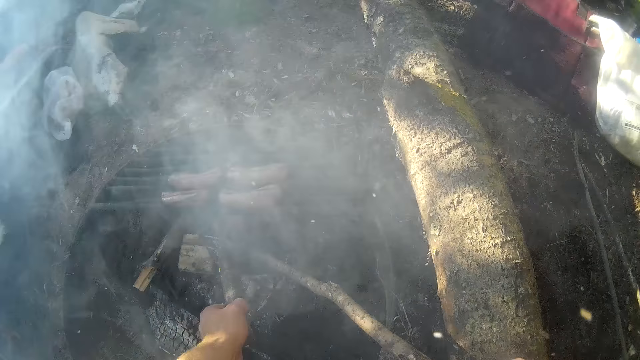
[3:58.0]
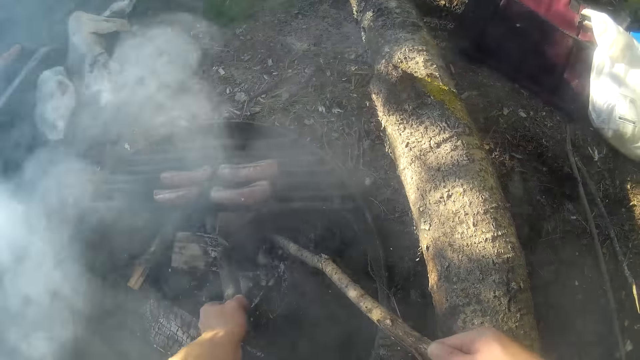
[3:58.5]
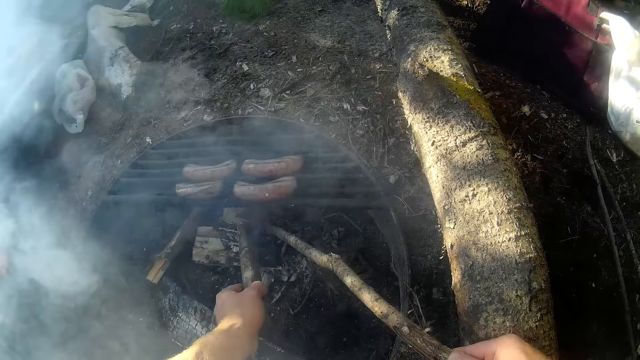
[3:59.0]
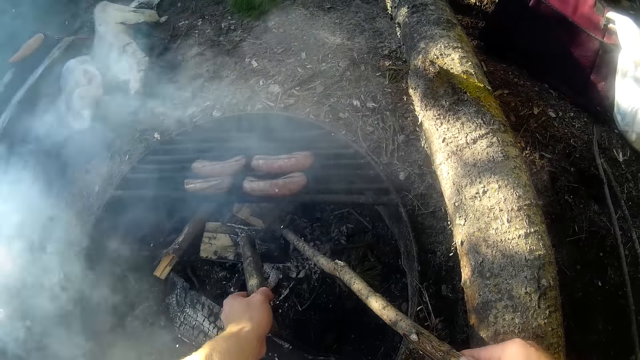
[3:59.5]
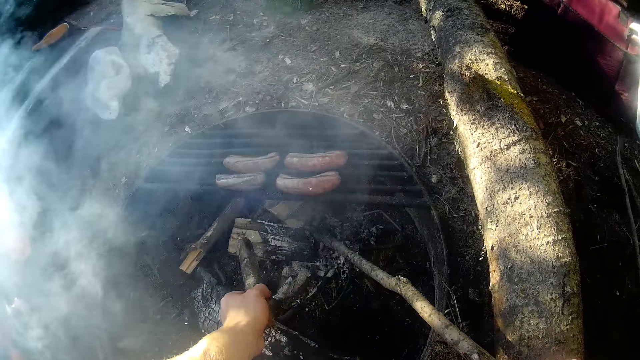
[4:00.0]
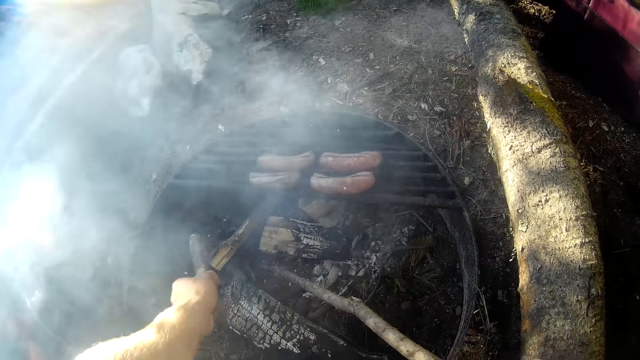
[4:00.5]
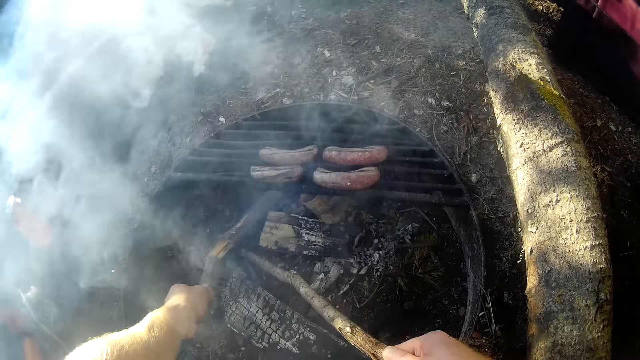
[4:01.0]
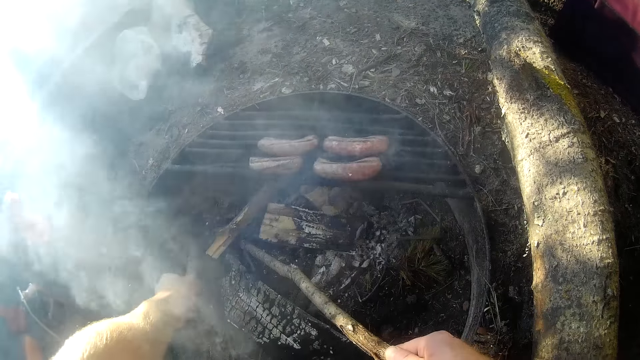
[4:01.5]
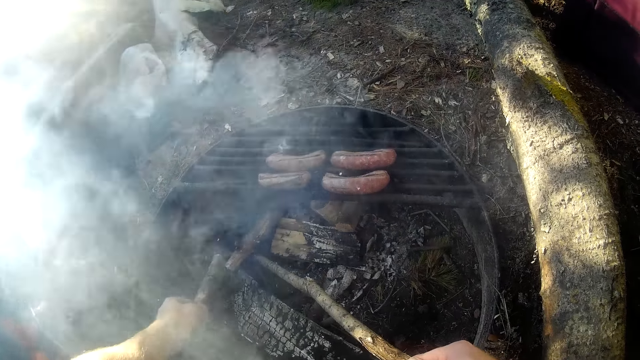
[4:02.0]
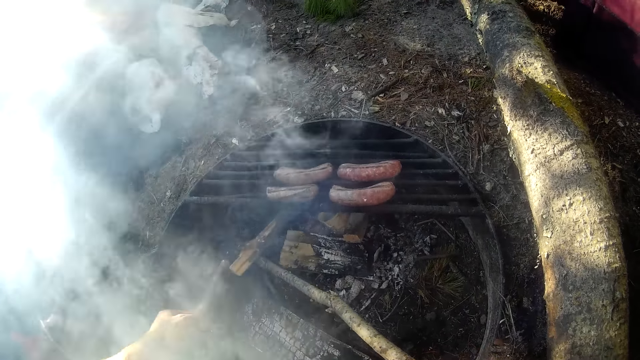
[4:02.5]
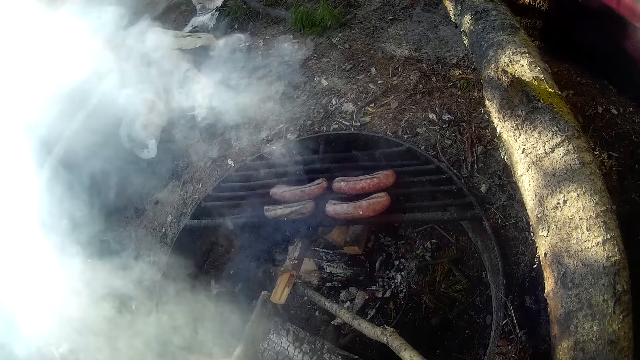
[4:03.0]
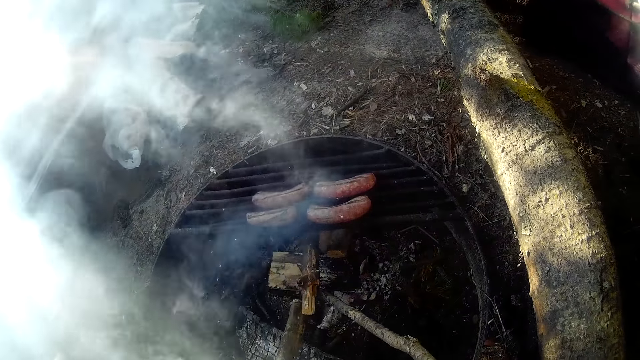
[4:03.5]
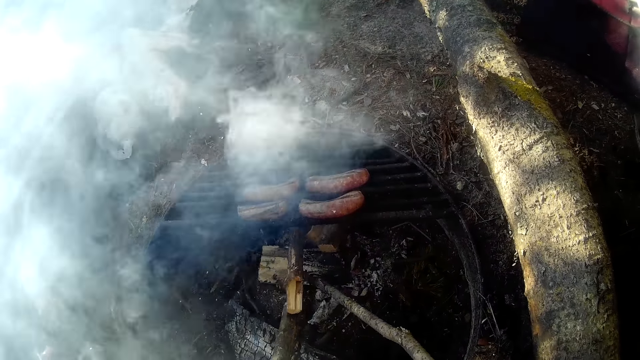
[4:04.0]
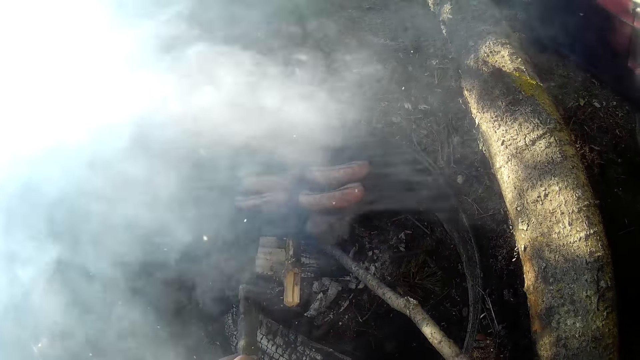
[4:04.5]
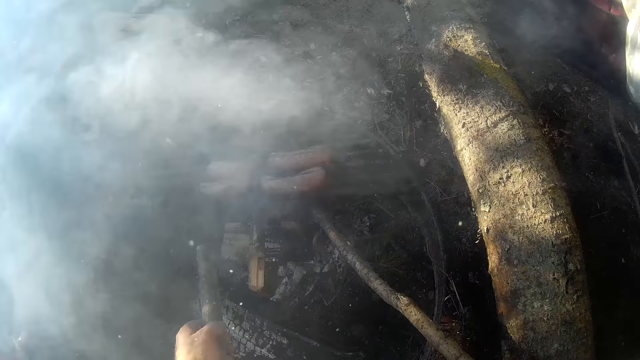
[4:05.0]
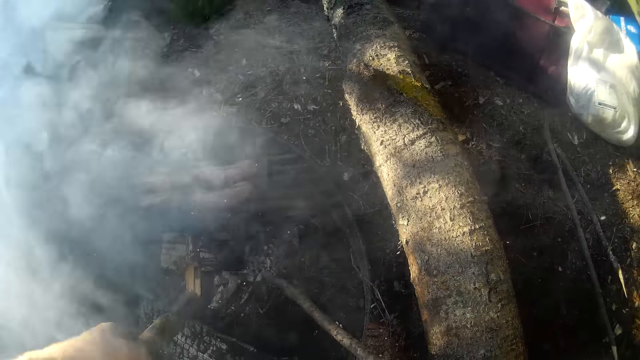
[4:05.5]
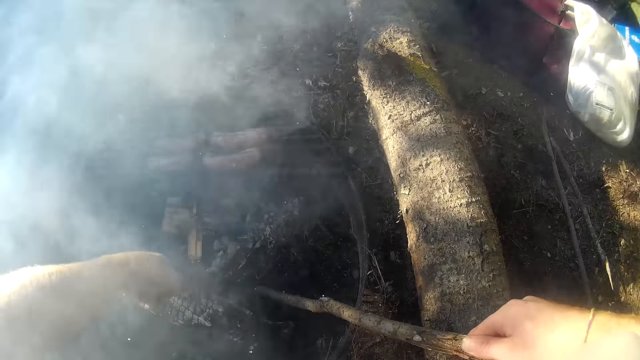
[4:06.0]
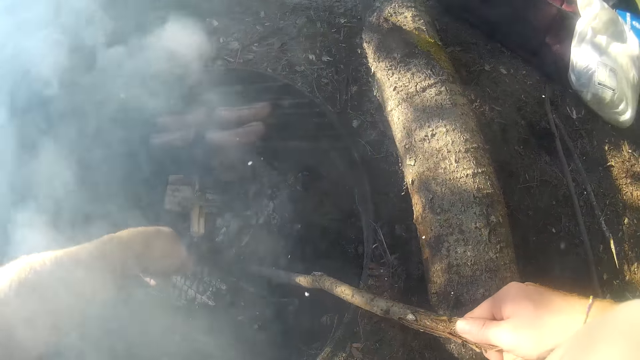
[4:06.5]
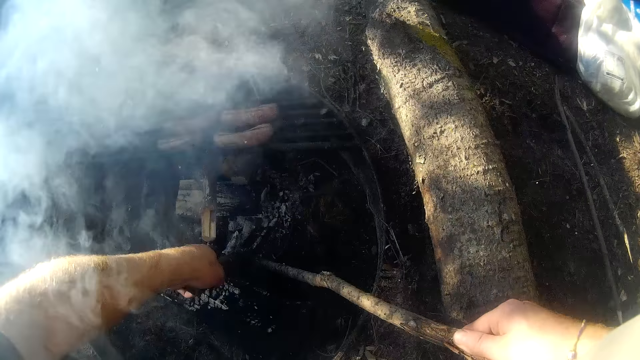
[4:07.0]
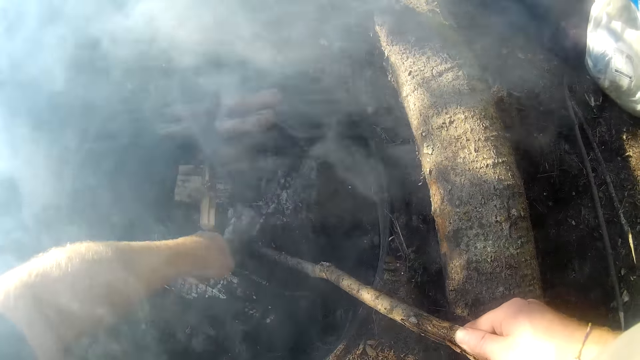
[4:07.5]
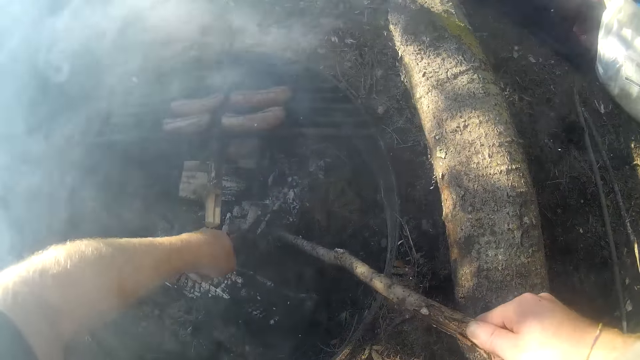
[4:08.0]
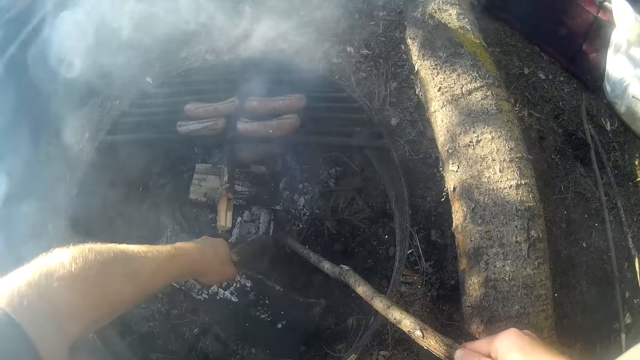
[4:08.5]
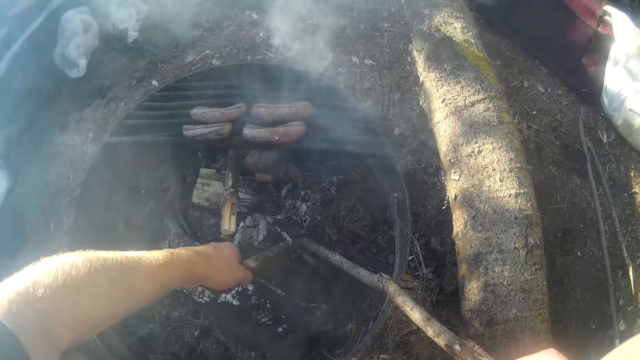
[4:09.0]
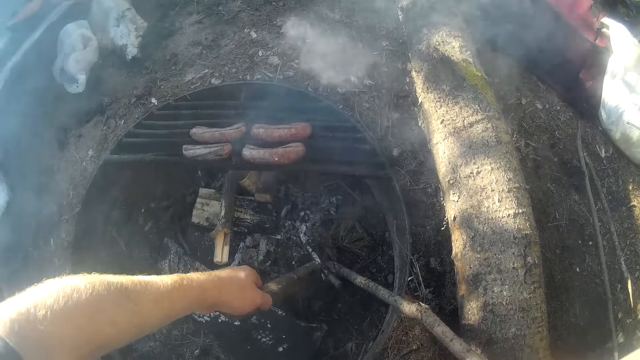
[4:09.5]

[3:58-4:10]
The woman converses with the camera wearer. The camera wearer fixes the pieces of wood. The woman converses with the camera wearer.

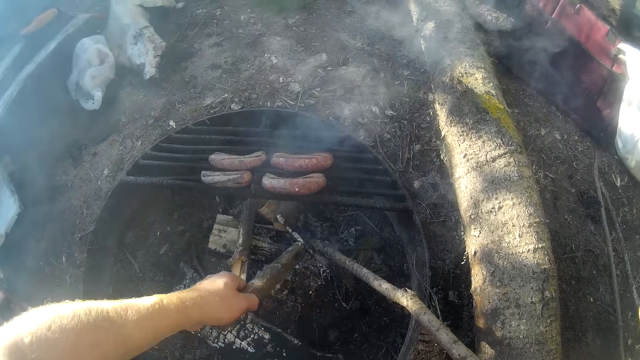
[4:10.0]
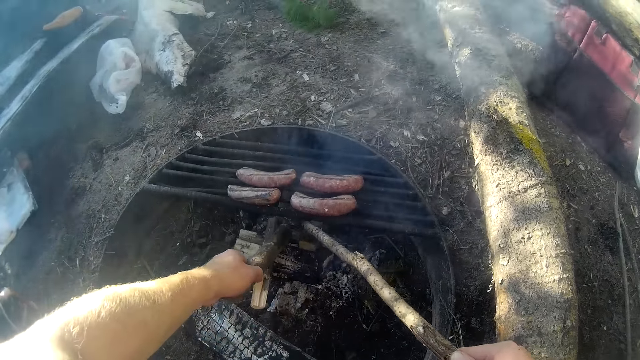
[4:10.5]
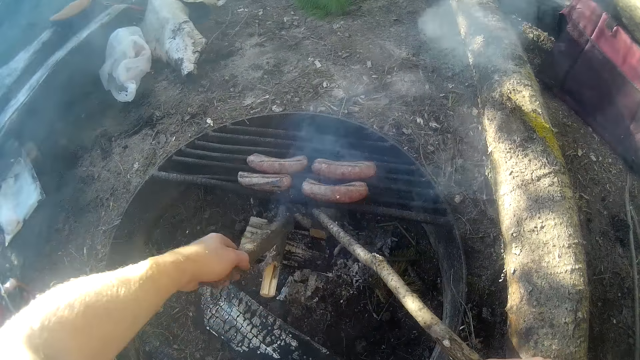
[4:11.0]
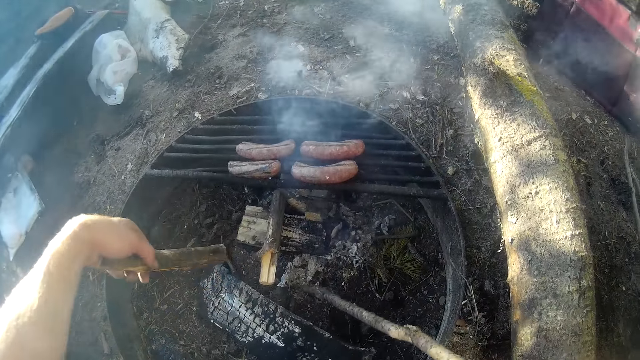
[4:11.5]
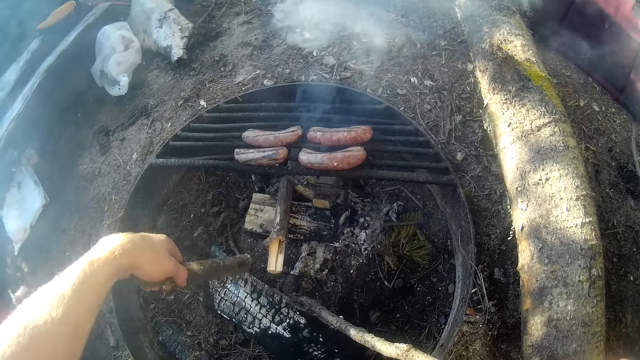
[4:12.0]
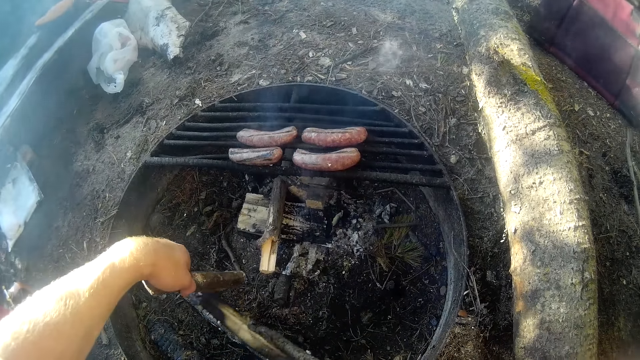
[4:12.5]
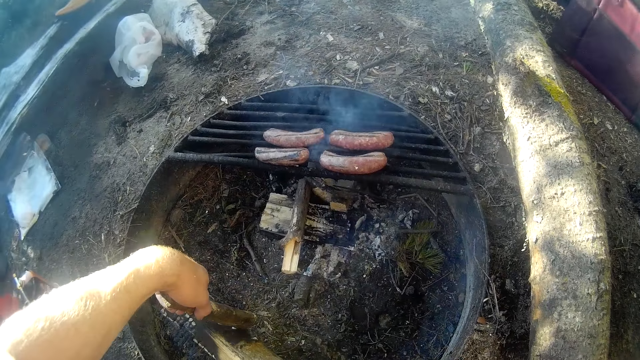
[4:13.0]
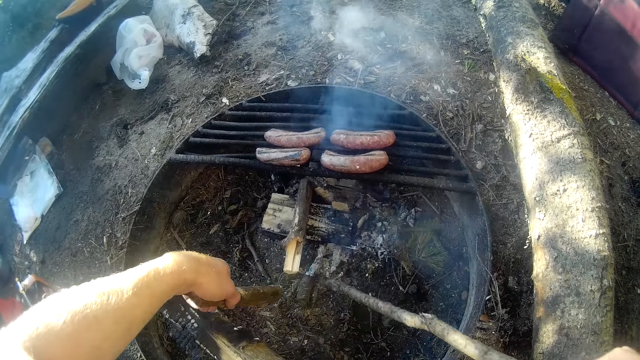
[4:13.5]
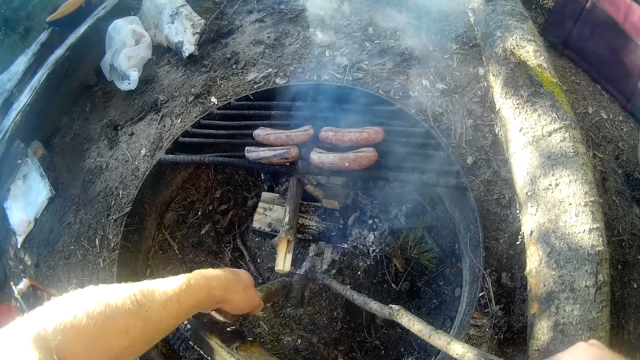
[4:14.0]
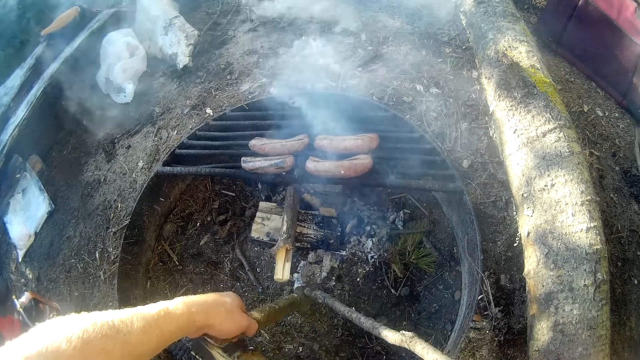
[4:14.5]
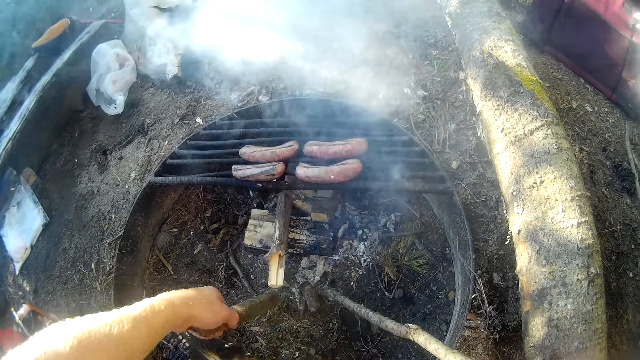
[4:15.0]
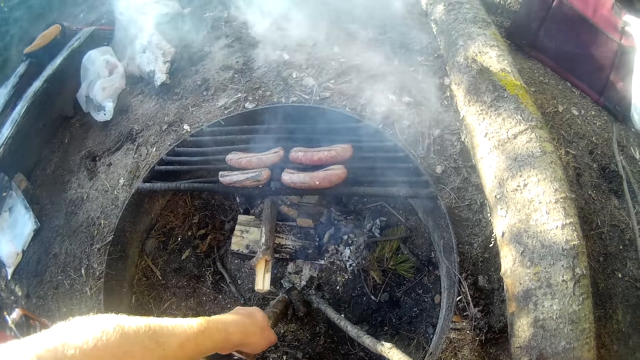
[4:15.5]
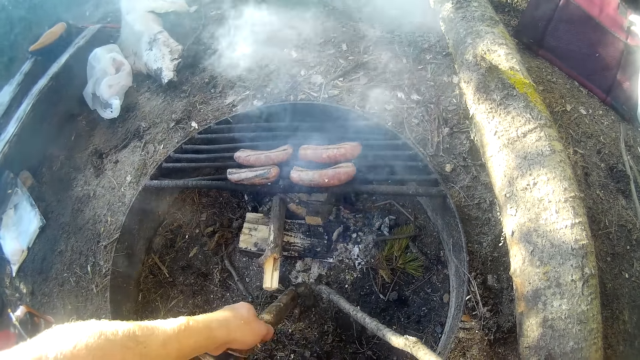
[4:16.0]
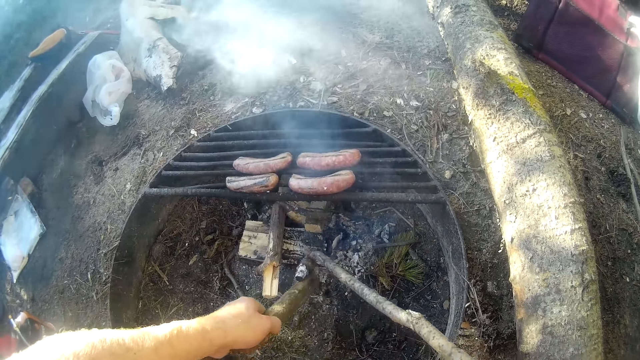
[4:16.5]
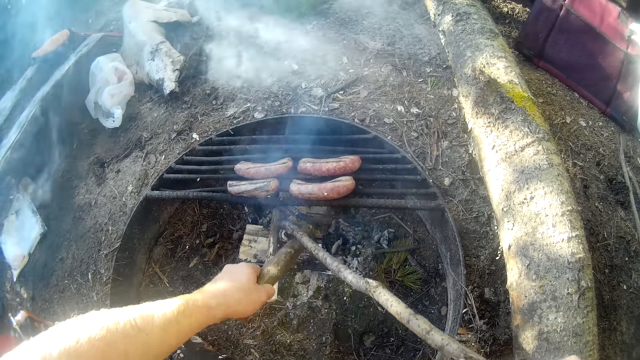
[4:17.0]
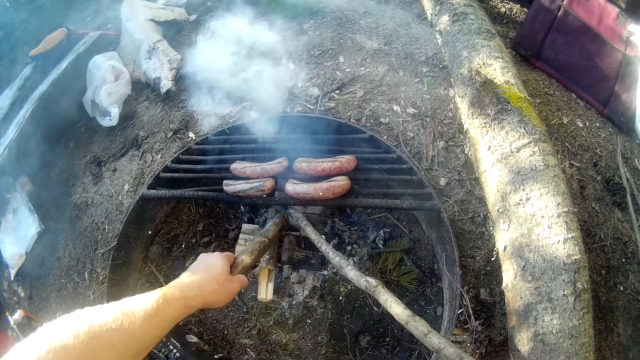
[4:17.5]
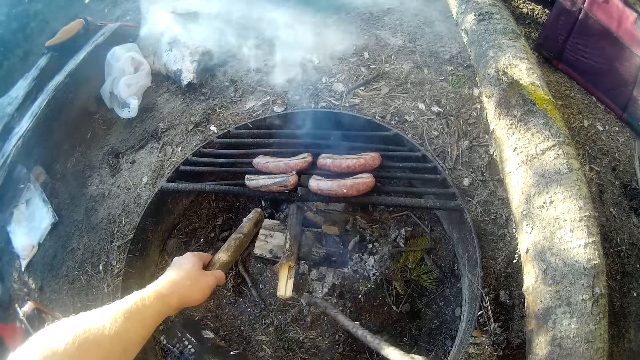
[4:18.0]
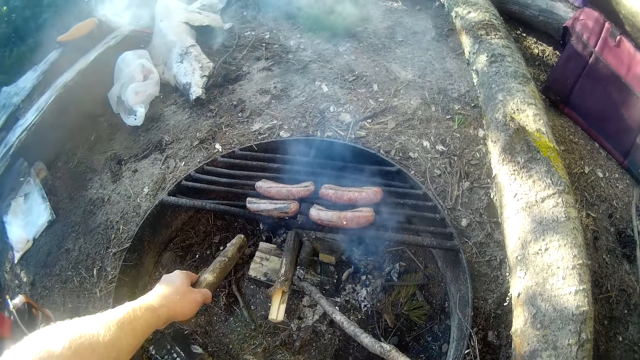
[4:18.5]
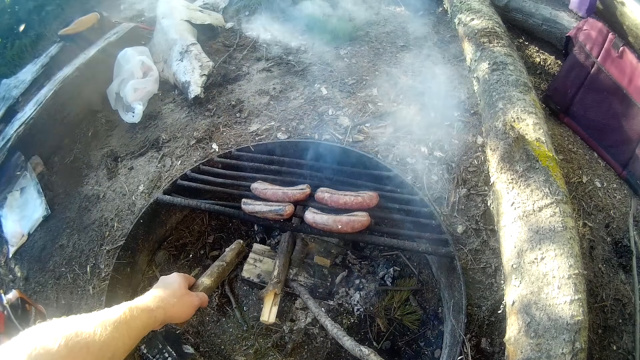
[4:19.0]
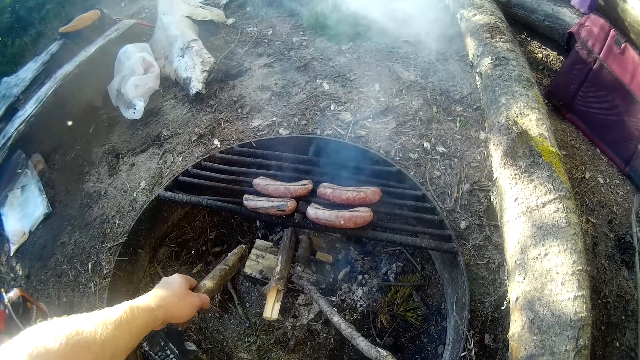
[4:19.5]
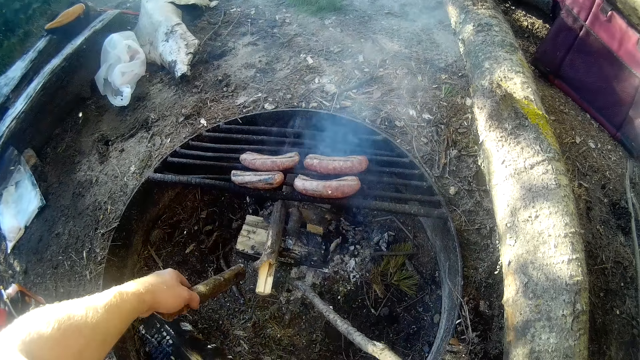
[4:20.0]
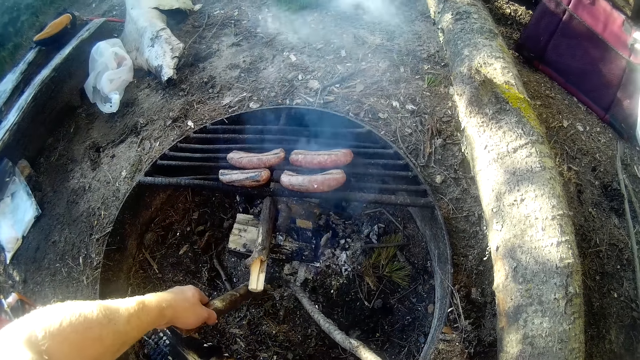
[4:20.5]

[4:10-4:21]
The camera wearer fixes the wood in the fire.
